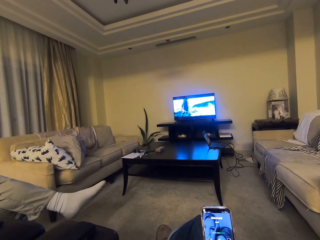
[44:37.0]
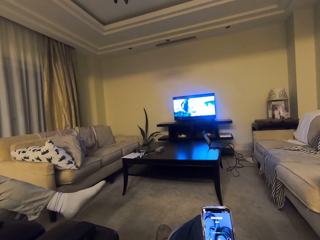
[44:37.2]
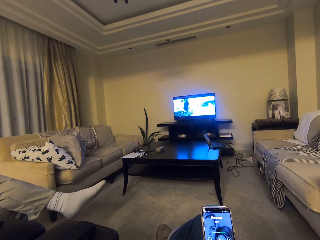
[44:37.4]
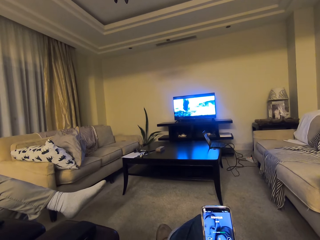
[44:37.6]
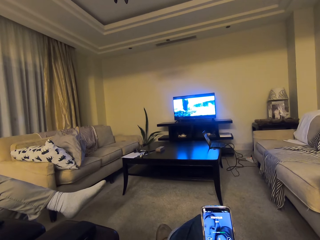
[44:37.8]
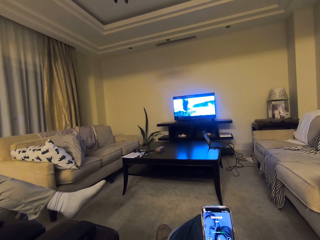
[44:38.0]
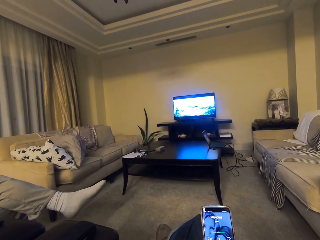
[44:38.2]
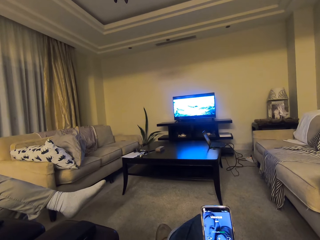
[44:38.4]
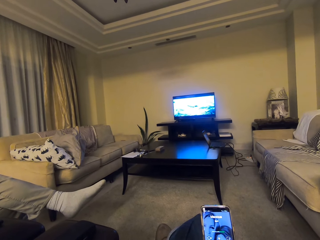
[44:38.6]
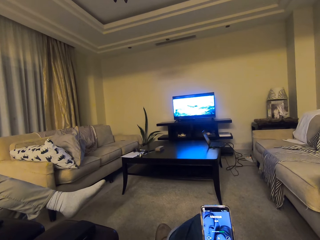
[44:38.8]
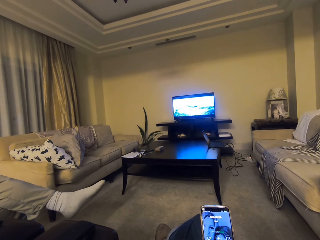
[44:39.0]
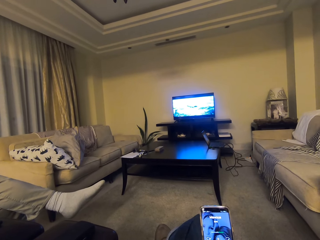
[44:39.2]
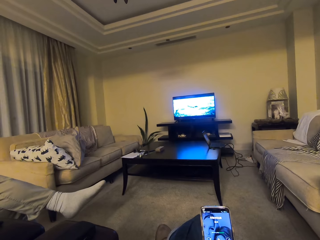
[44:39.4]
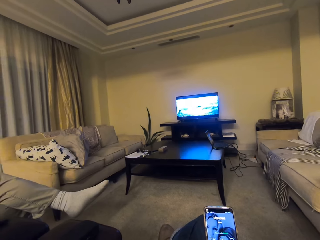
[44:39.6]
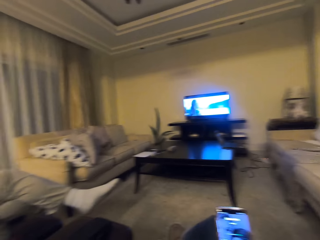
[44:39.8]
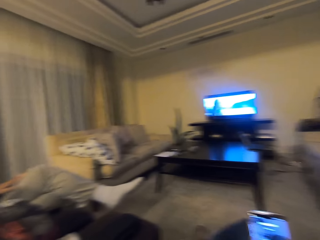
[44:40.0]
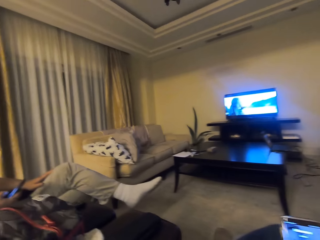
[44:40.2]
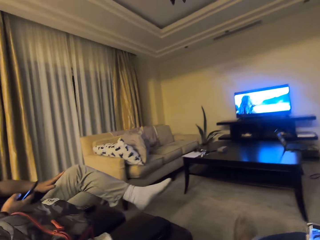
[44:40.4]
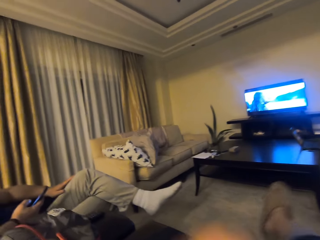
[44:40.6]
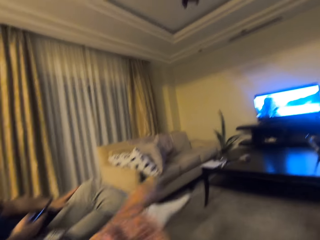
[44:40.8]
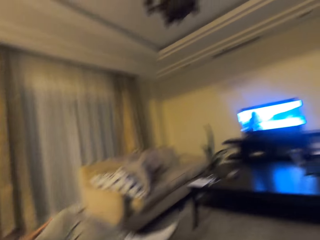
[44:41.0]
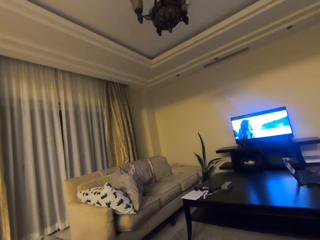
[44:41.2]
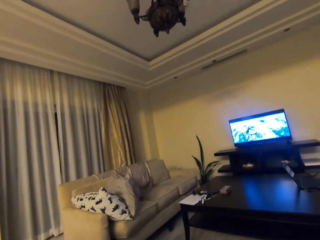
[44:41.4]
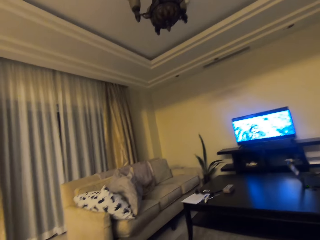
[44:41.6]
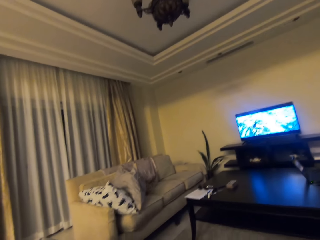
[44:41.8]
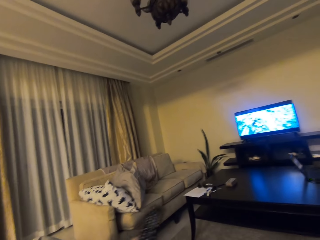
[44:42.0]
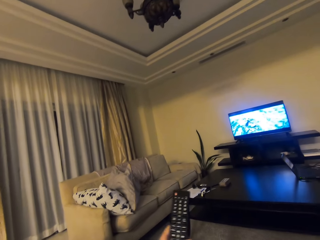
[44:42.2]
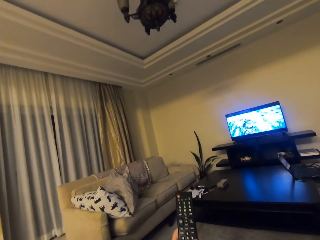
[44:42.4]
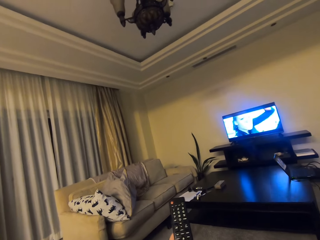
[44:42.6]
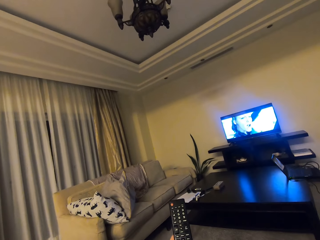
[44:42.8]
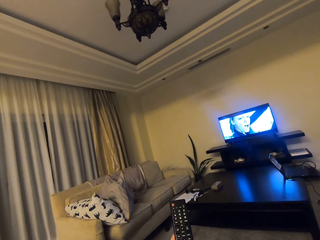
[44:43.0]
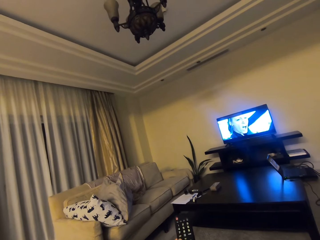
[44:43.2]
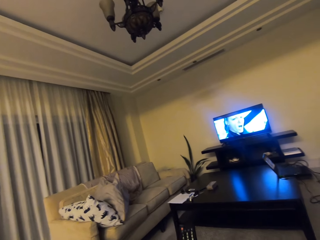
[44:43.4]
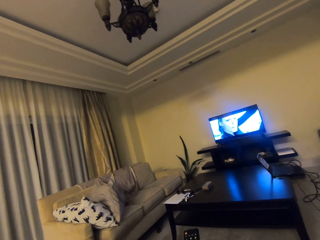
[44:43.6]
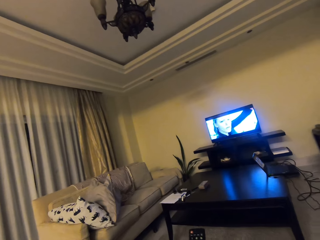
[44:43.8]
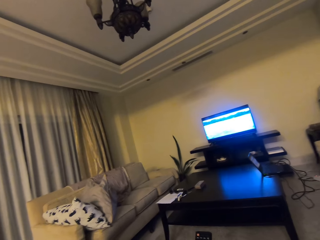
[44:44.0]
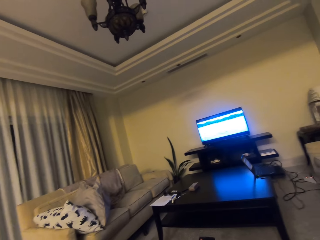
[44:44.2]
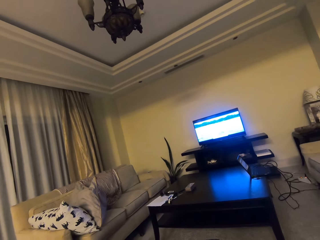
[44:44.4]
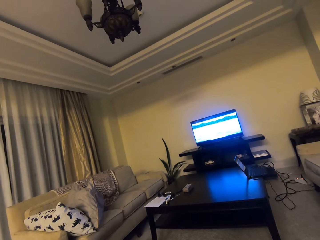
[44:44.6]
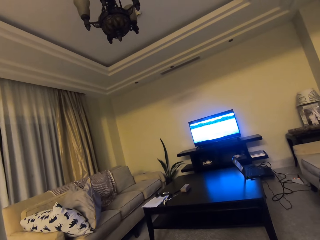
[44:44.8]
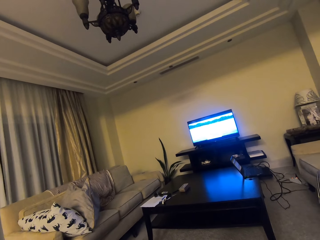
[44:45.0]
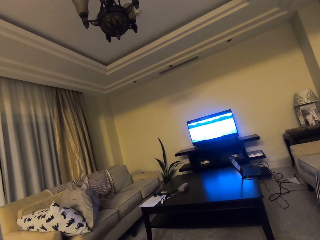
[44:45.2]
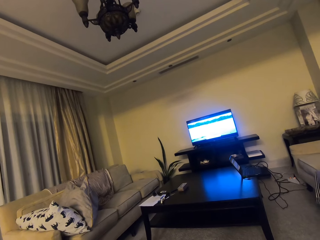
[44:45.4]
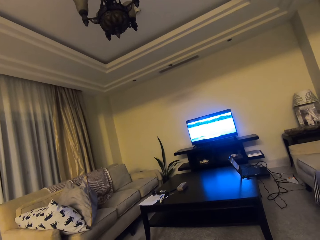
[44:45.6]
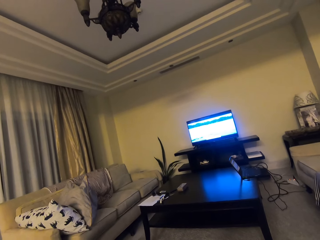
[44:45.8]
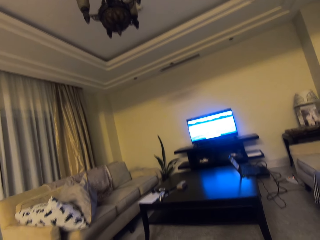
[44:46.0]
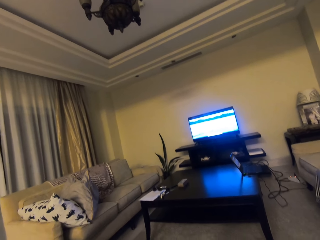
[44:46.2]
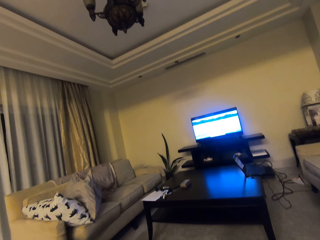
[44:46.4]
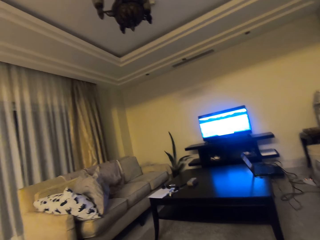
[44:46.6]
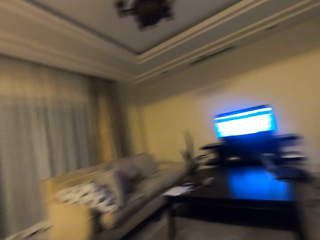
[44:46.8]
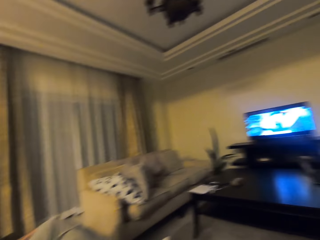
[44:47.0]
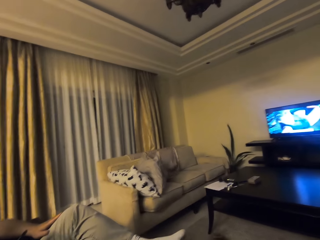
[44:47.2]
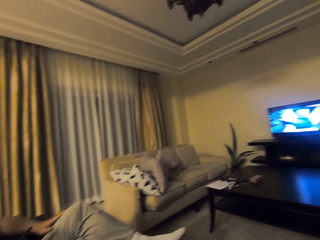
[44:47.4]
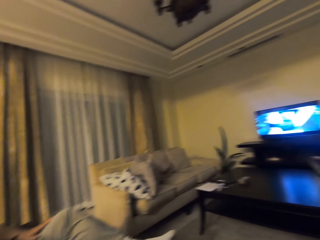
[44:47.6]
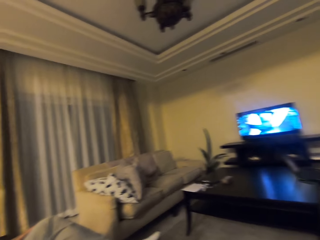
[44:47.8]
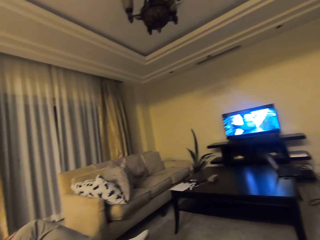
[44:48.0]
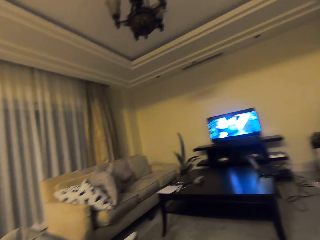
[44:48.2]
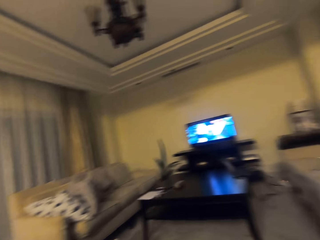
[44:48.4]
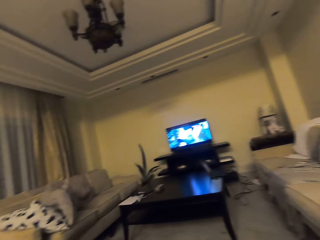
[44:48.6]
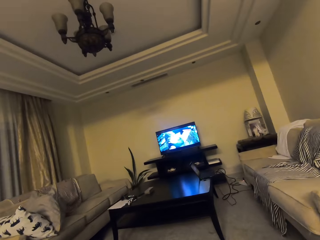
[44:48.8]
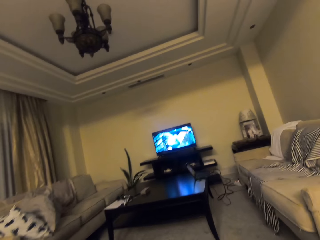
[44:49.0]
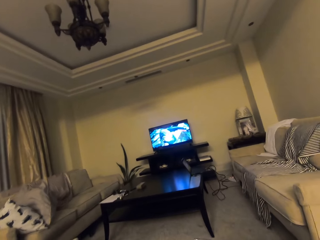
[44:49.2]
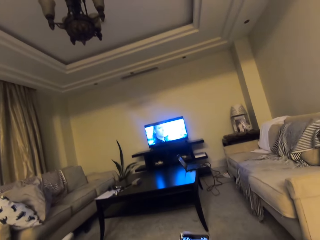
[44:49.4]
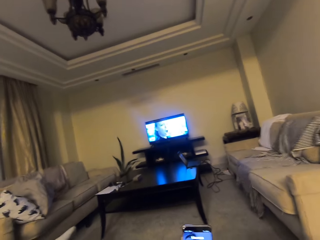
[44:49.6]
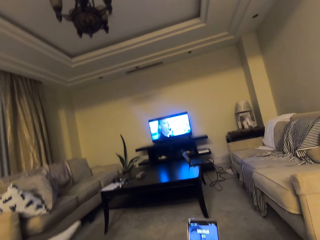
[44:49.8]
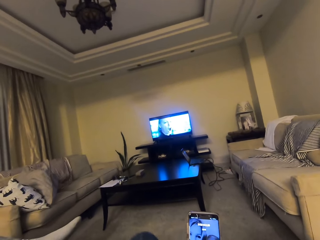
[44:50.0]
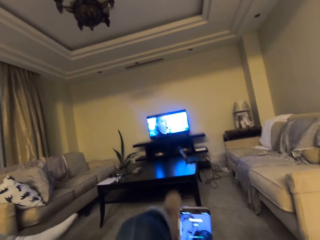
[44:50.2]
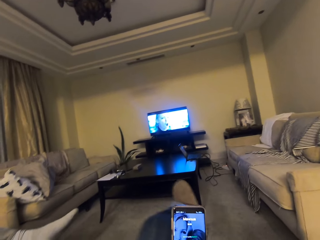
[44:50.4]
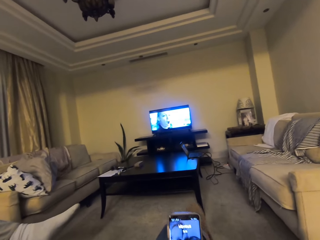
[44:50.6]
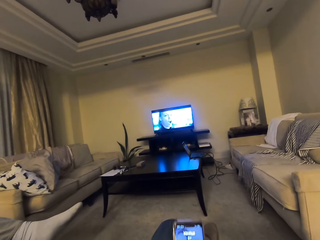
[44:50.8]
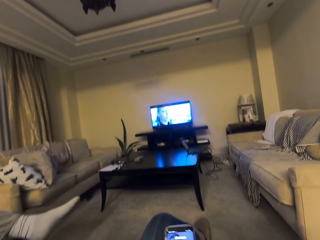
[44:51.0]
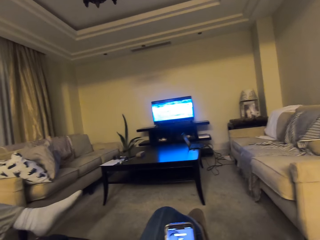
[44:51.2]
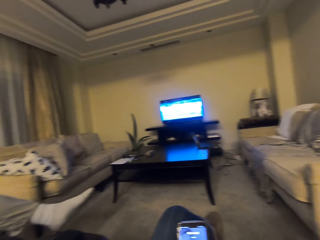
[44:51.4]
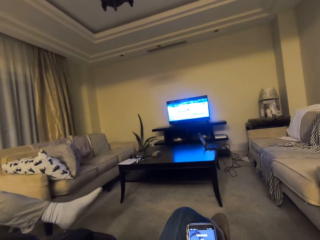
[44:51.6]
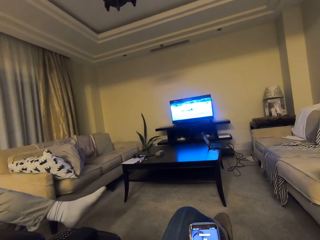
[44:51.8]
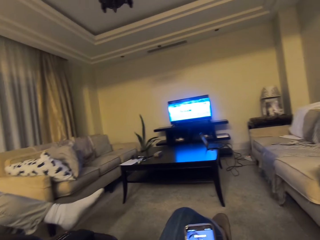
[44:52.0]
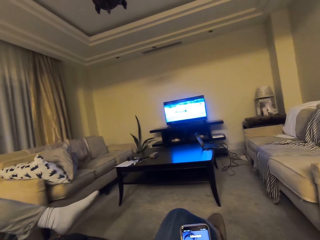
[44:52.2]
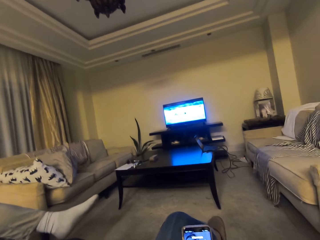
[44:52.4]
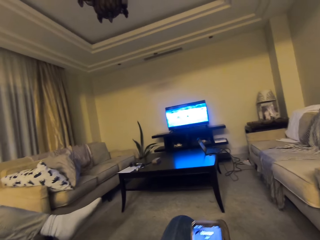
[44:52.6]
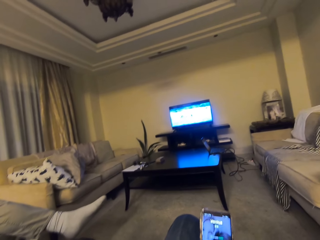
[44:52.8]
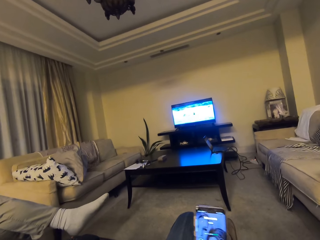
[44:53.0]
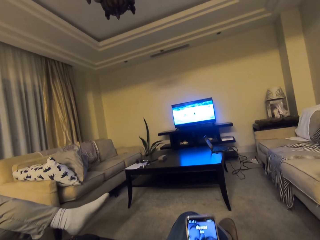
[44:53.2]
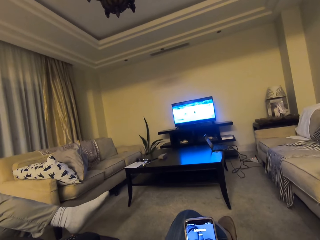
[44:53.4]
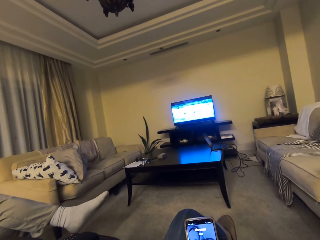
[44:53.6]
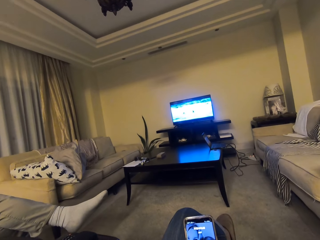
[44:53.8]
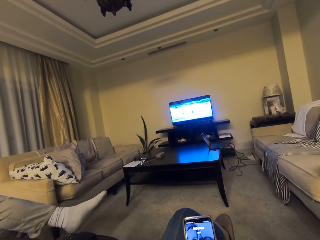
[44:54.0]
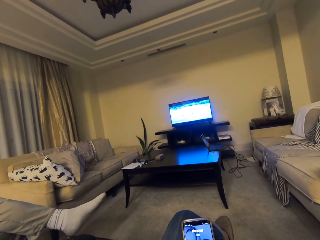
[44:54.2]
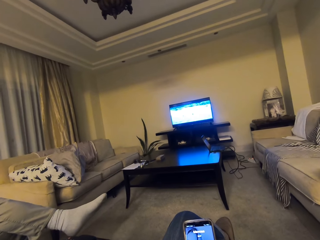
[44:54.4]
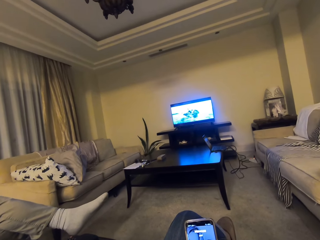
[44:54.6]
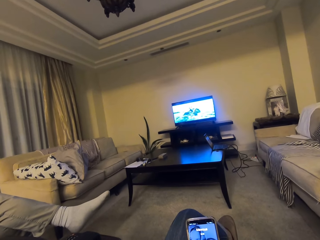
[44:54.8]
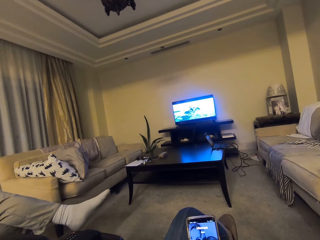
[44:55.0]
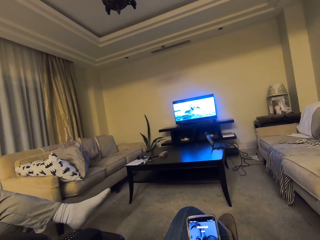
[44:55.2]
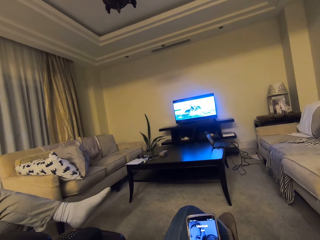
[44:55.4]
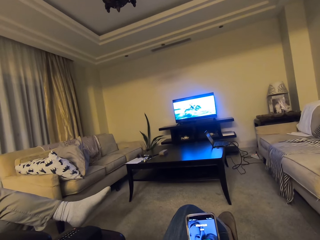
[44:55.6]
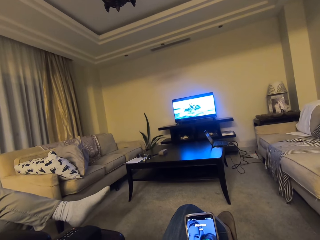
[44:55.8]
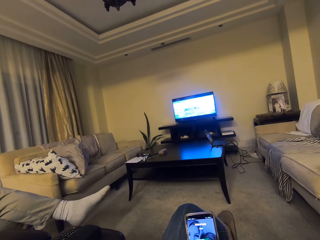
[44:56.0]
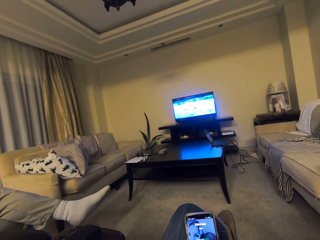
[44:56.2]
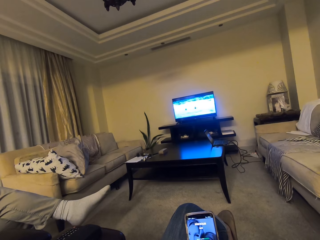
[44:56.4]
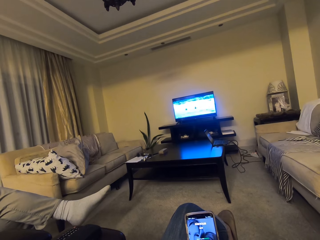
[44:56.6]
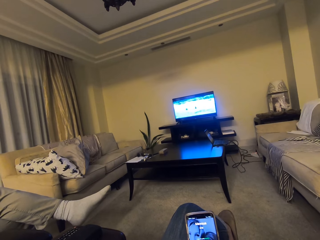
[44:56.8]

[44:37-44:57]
The camera wearer lifts the hands. They lift the remote and press the remote. They watch television. They adjust the legs. They watch television.

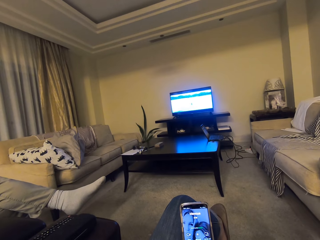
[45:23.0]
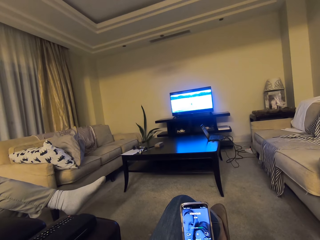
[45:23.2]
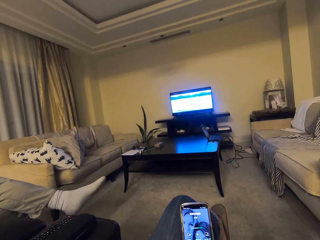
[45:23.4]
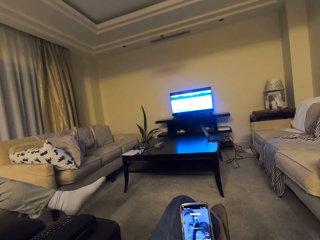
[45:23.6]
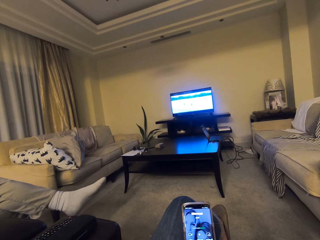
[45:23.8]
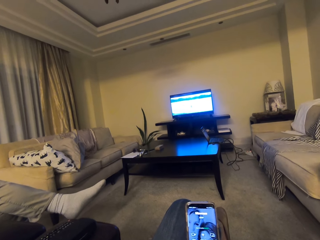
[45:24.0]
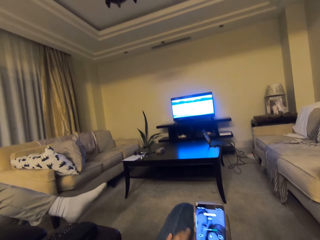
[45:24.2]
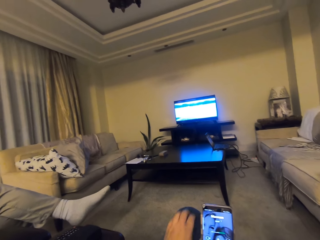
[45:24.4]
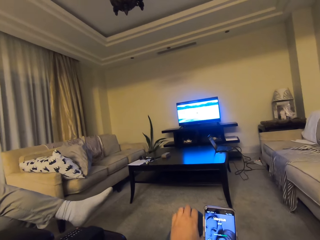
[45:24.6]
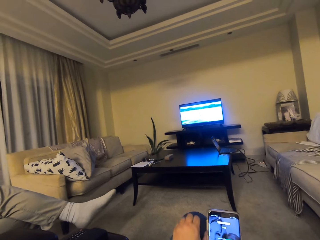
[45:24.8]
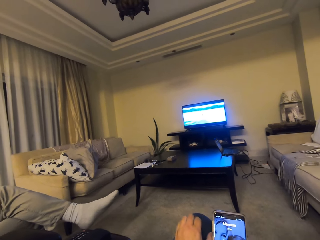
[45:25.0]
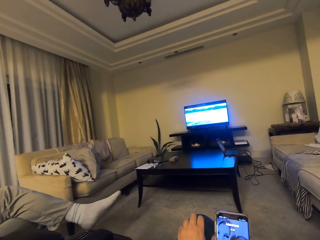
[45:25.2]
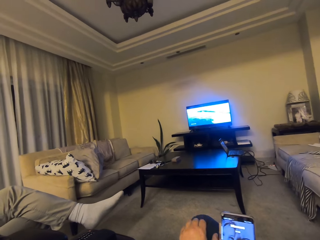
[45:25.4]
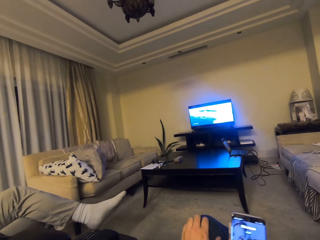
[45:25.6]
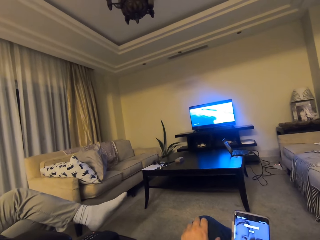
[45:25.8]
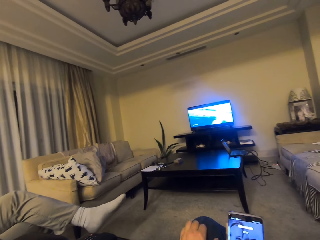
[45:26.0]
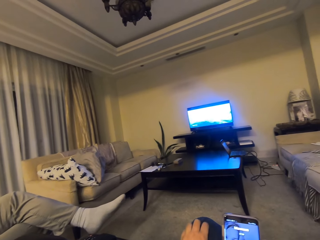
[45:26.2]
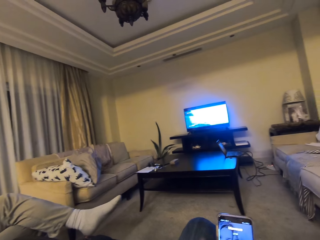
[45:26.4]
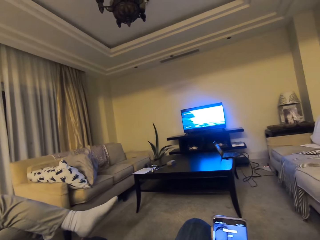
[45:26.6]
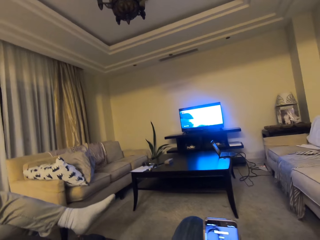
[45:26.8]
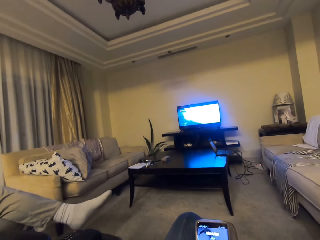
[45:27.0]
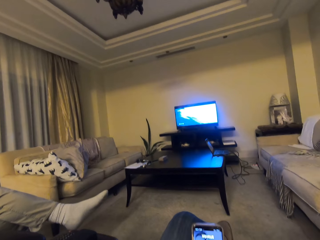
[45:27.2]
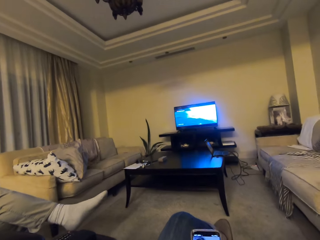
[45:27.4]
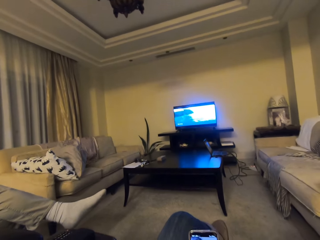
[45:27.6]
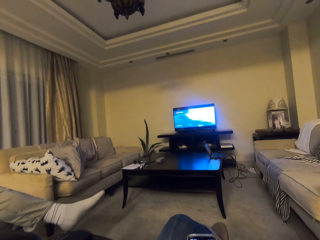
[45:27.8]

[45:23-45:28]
The camera wearer scratches the knee. They watch the television.
